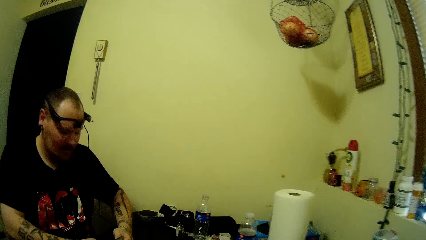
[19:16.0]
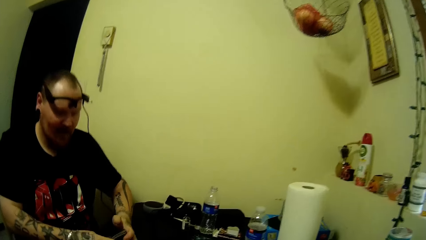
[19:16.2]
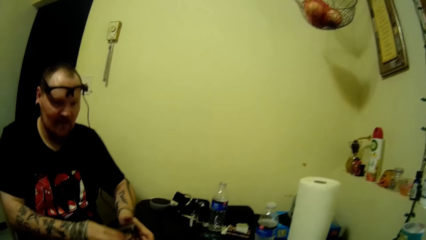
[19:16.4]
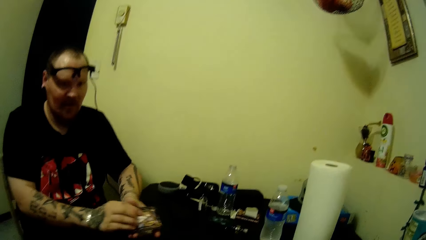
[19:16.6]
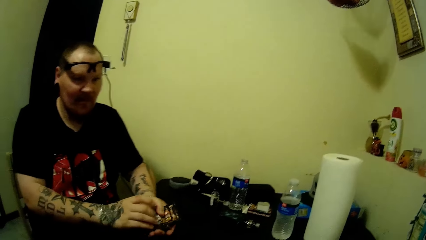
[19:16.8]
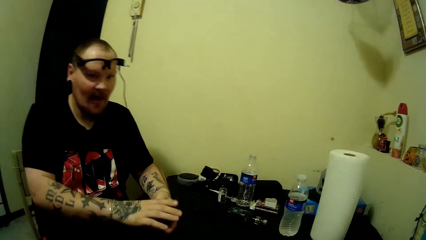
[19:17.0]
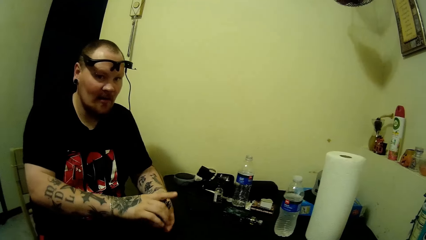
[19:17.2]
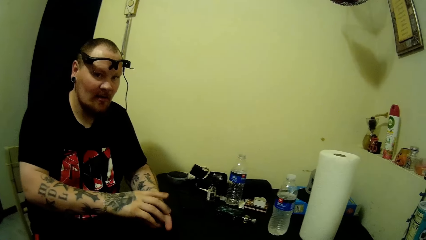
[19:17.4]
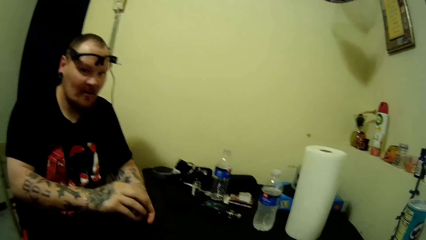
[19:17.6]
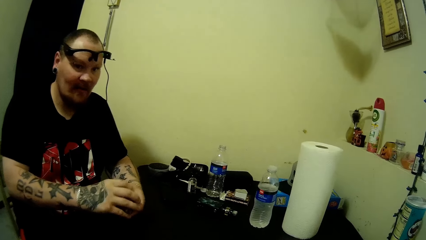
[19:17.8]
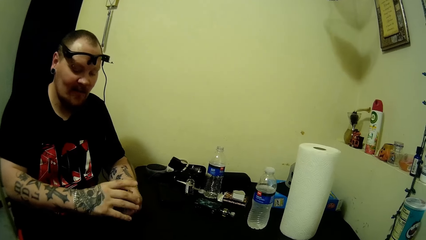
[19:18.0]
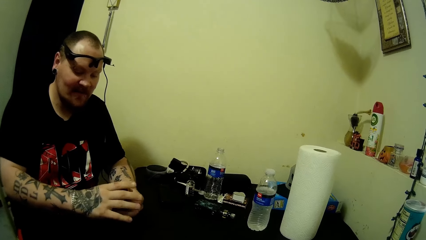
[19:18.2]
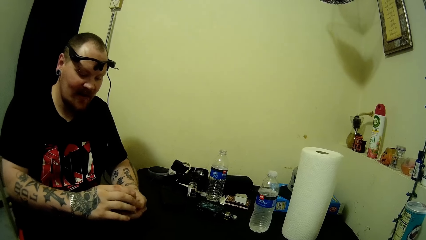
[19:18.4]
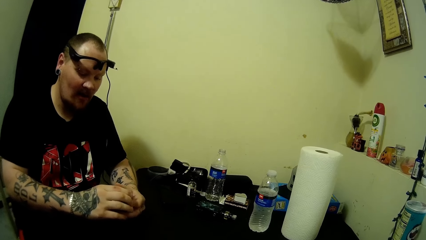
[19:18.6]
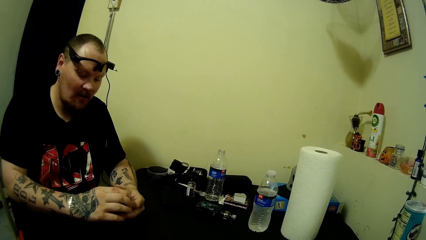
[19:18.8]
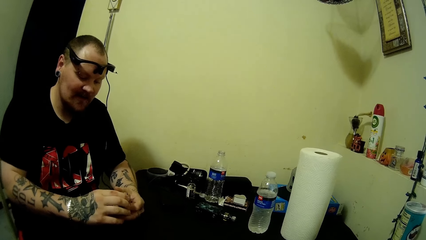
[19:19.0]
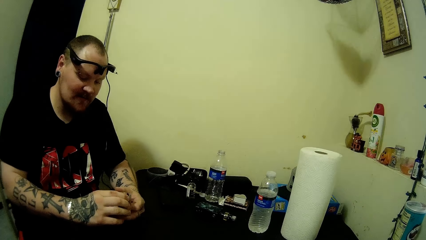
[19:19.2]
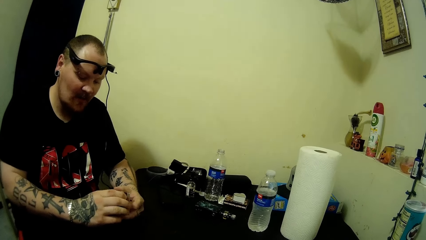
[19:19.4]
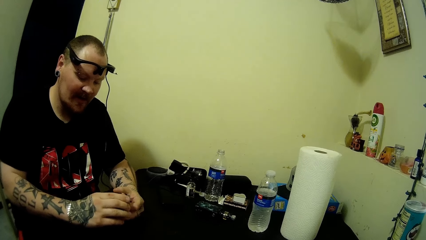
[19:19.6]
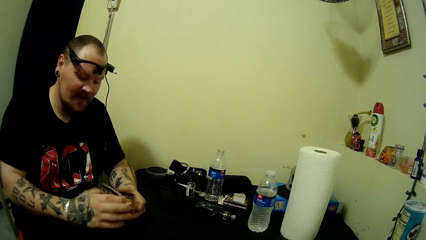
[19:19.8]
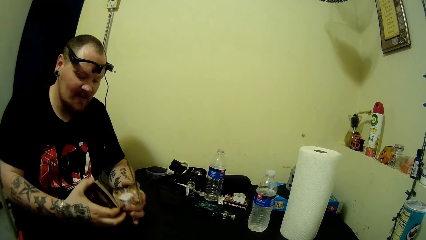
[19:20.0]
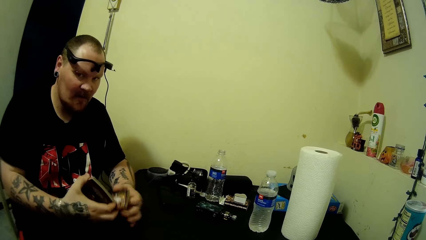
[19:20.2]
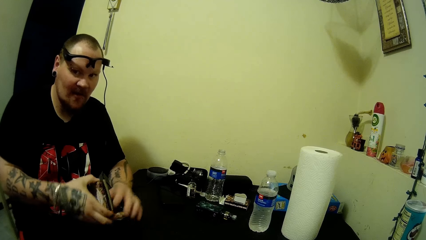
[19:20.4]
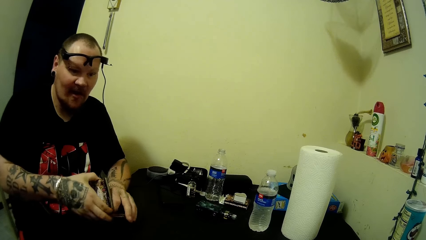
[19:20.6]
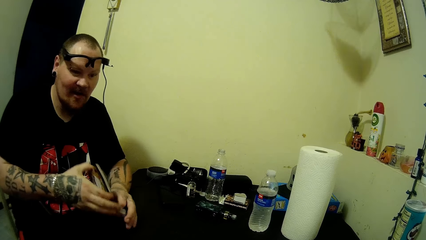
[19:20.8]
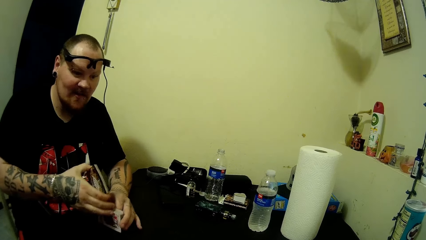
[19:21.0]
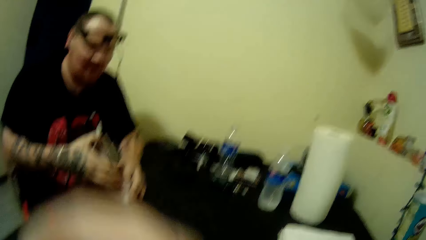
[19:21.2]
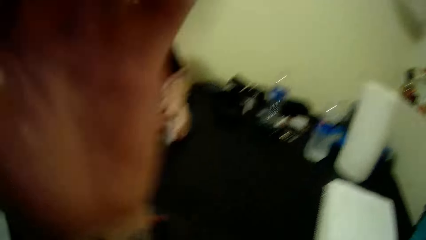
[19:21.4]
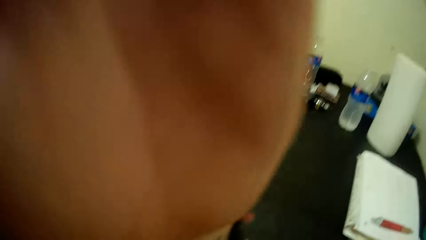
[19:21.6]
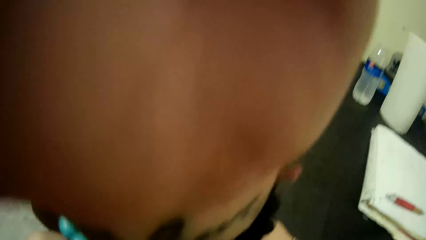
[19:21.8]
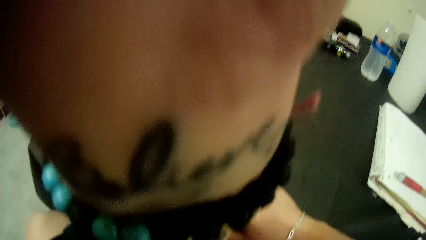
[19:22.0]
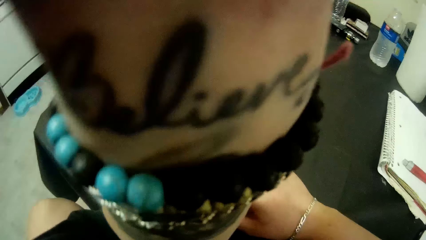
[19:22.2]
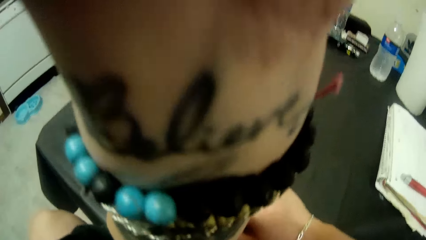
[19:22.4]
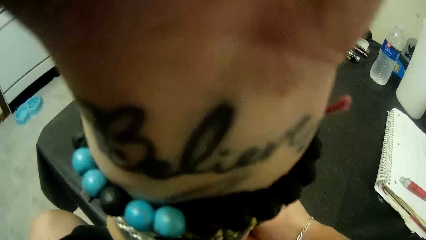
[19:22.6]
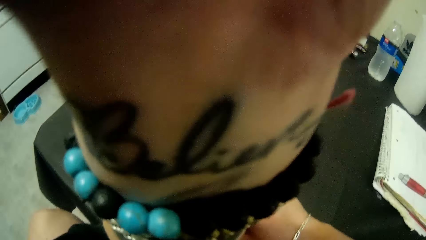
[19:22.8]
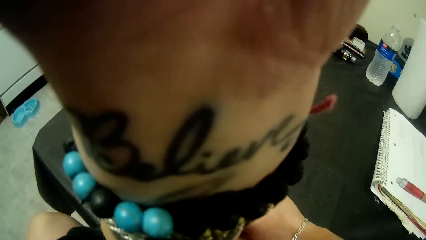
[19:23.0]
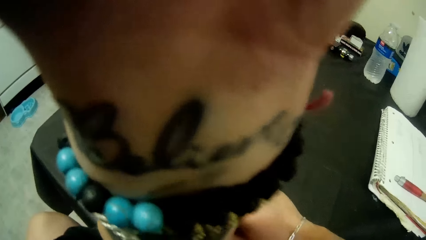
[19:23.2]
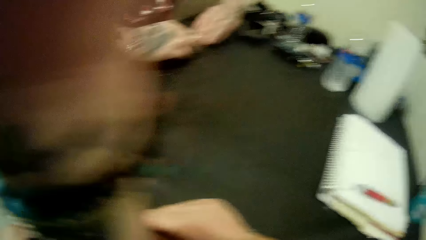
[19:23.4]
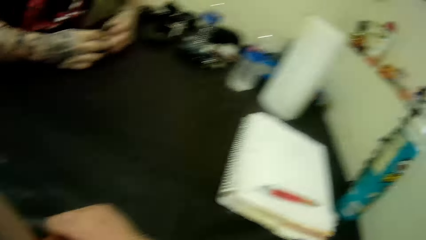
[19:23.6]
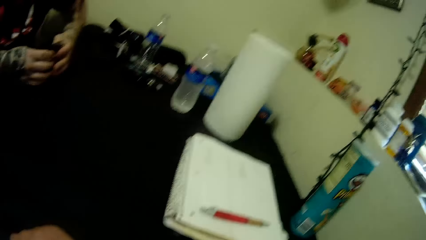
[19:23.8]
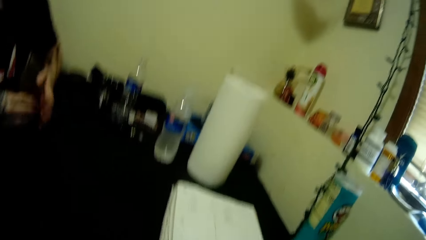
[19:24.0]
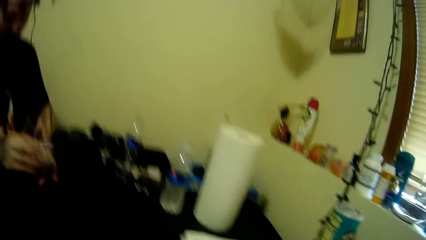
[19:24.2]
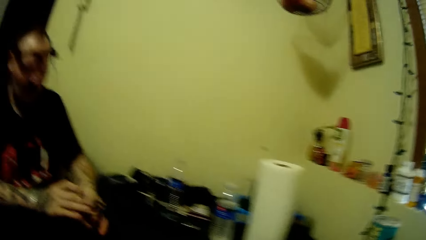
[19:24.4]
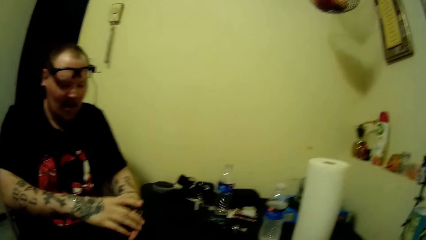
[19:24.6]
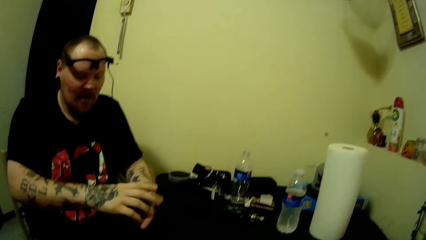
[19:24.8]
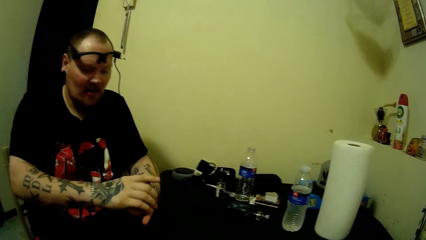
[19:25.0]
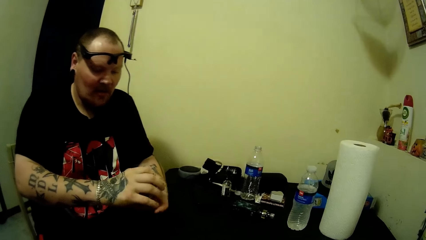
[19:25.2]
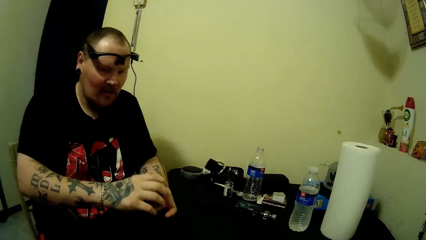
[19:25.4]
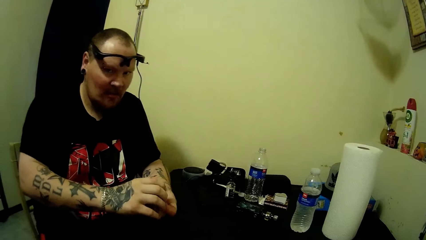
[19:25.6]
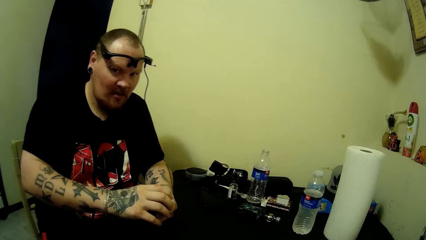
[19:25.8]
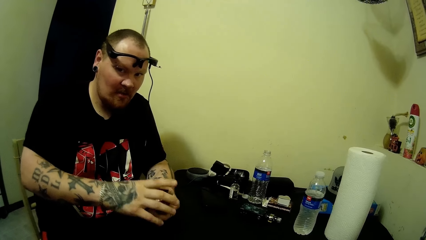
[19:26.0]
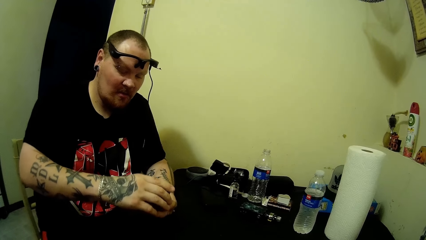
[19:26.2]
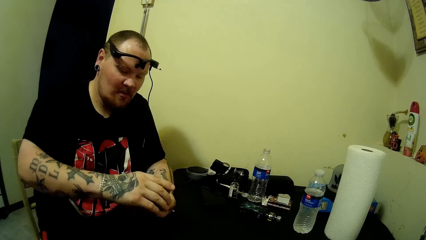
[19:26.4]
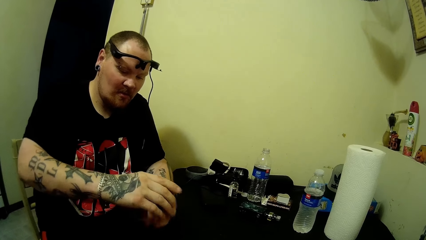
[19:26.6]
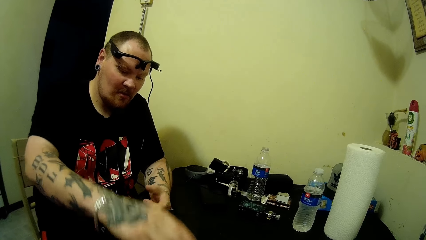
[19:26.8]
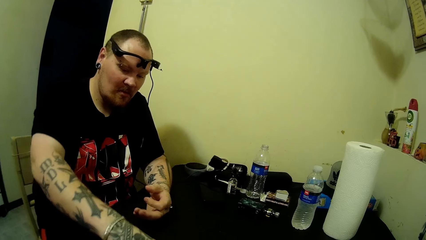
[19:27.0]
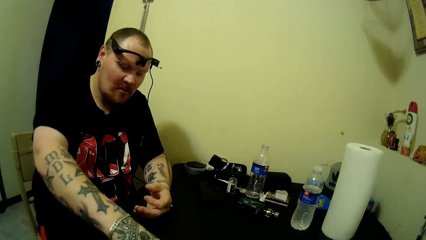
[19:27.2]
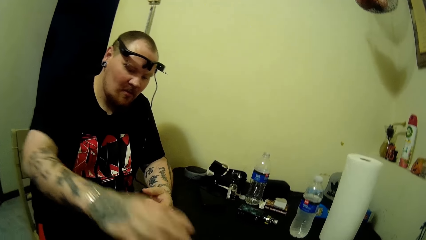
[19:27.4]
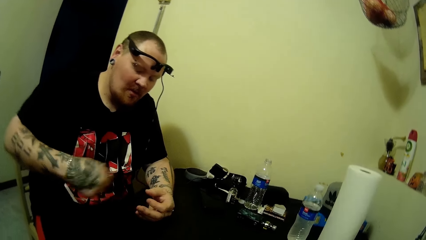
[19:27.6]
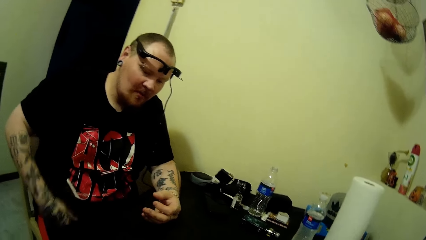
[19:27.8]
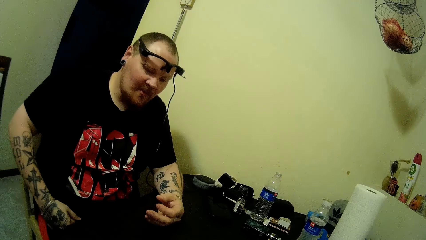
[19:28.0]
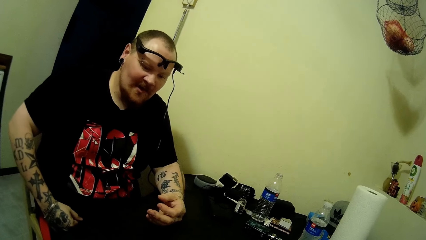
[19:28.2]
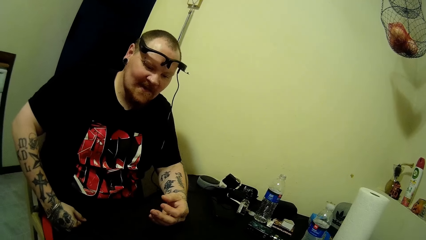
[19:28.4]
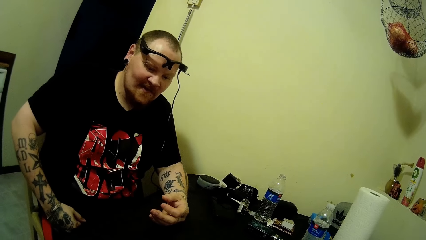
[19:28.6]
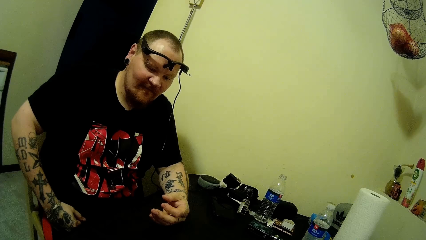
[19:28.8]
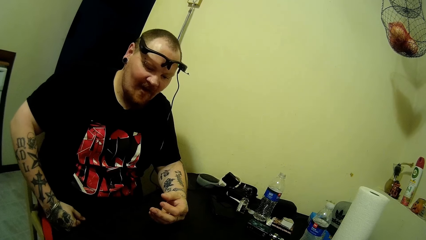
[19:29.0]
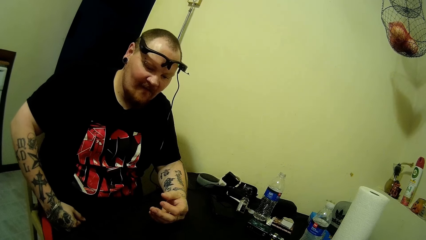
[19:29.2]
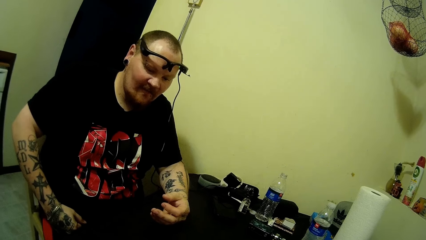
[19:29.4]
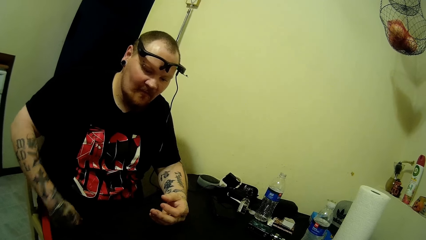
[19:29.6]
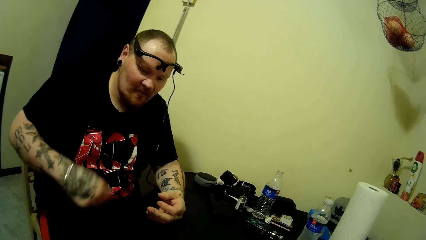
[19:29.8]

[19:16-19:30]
The camera wearer adjusts the camera. A man drops the card on the table.

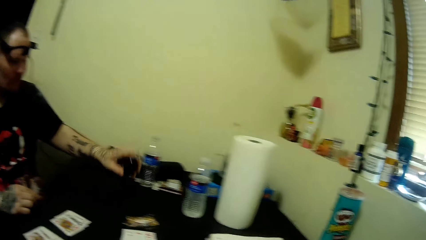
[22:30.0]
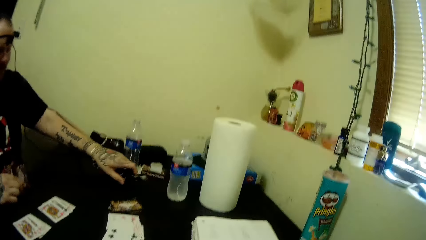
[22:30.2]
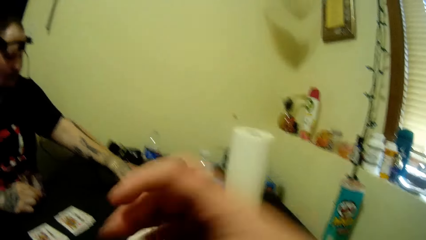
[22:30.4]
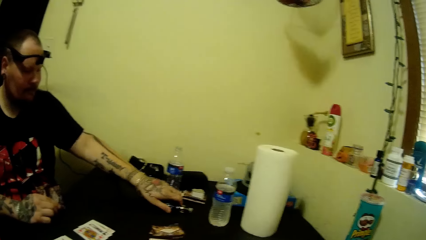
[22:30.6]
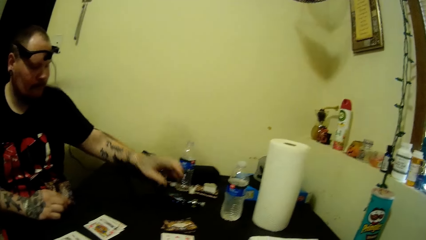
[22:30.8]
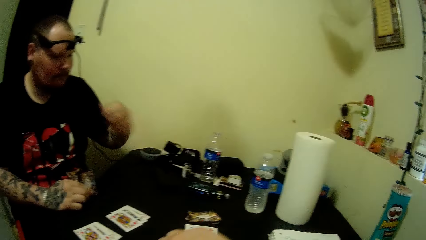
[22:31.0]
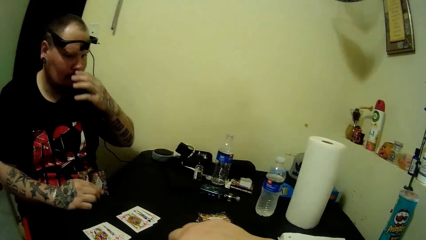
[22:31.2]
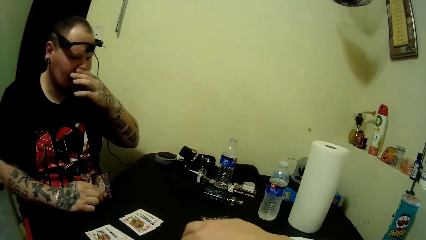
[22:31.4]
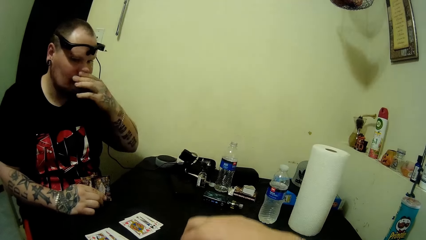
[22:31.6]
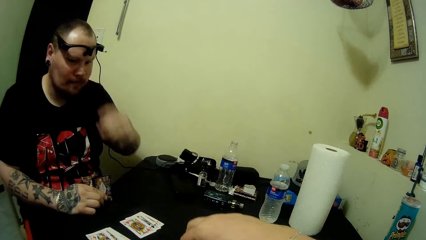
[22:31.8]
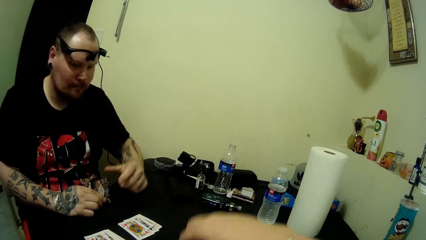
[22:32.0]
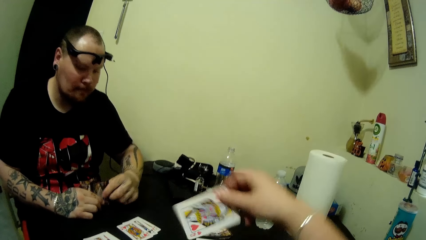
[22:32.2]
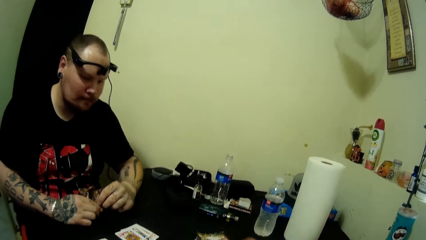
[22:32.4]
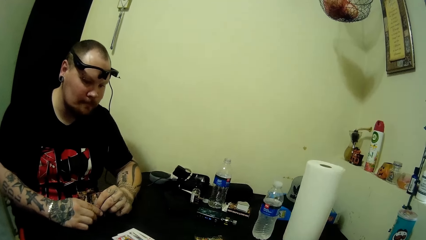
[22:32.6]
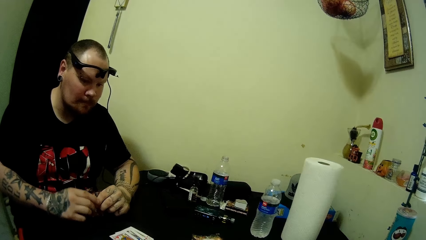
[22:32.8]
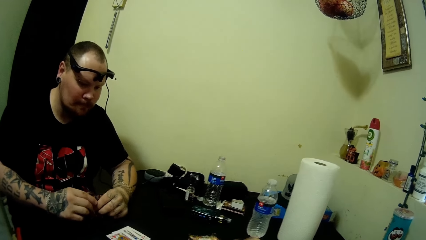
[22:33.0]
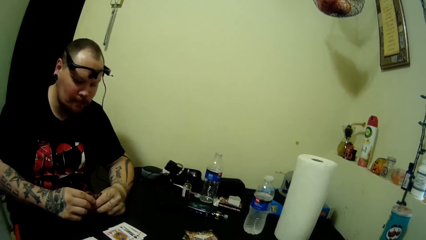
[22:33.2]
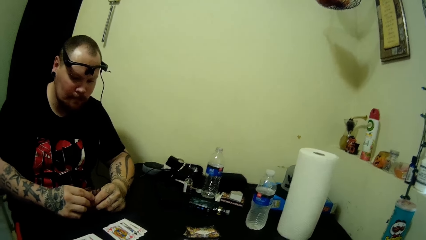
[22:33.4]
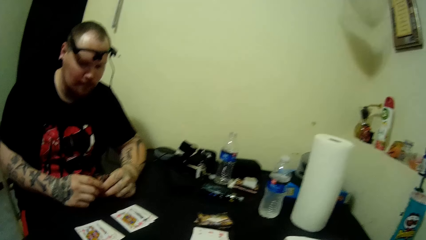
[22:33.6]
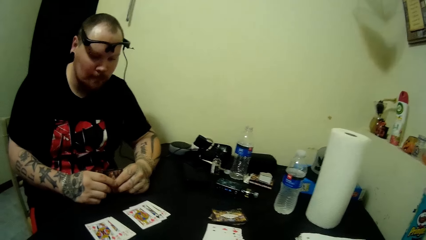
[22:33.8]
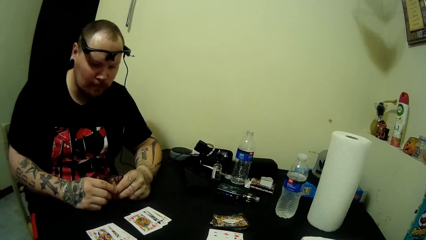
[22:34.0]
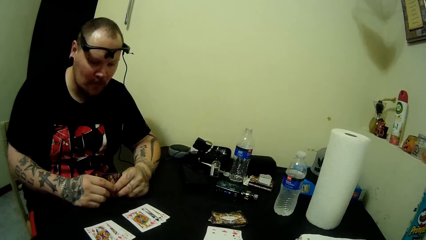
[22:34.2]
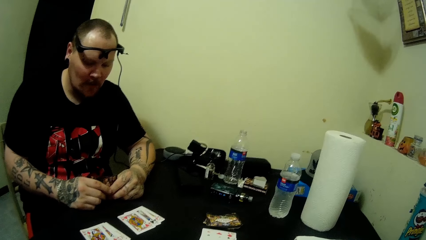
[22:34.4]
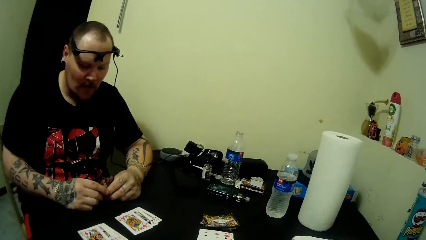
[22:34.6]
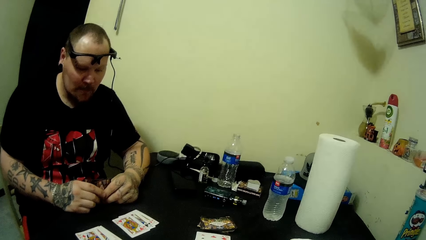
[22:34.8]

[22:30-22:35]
A man puts the electronic cigarette down on the table. The camera wearer picks up a card. They put the card down.
